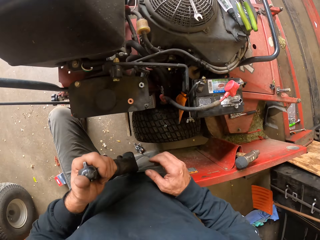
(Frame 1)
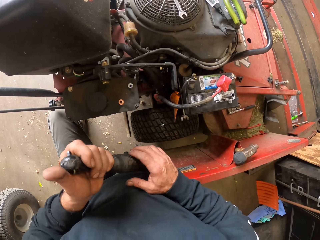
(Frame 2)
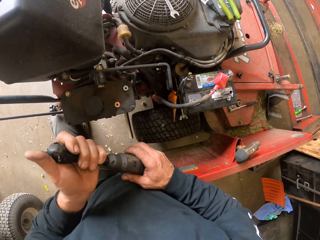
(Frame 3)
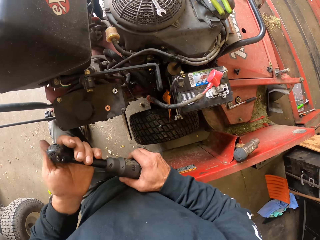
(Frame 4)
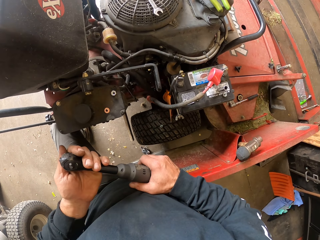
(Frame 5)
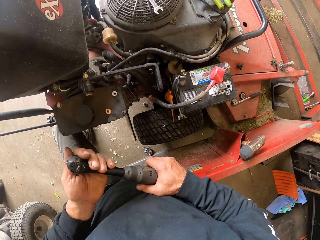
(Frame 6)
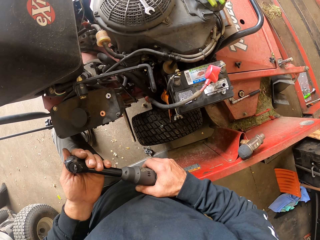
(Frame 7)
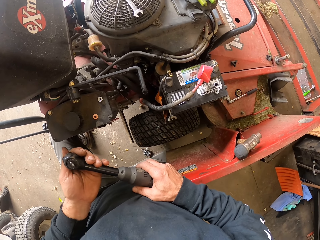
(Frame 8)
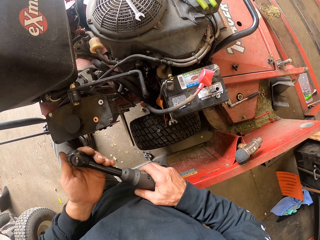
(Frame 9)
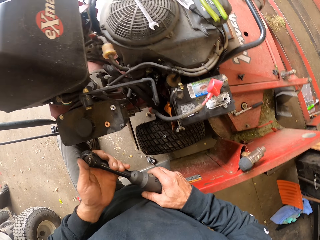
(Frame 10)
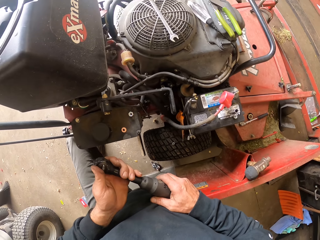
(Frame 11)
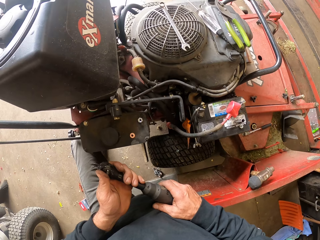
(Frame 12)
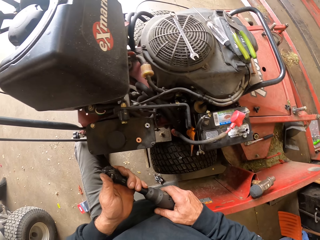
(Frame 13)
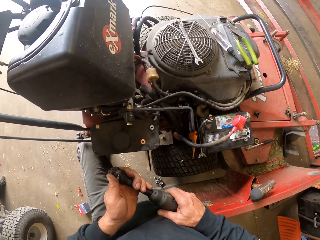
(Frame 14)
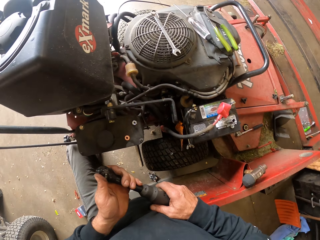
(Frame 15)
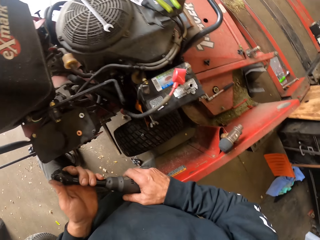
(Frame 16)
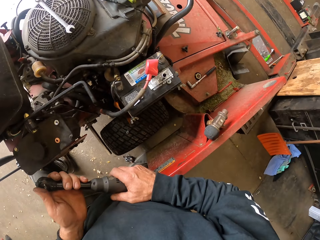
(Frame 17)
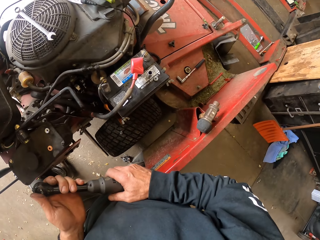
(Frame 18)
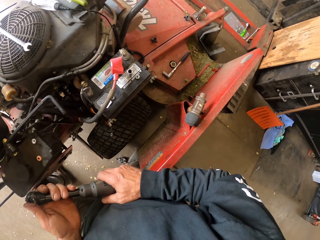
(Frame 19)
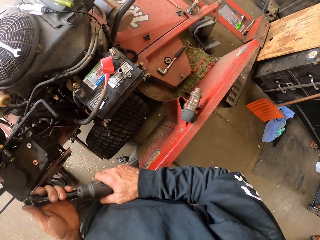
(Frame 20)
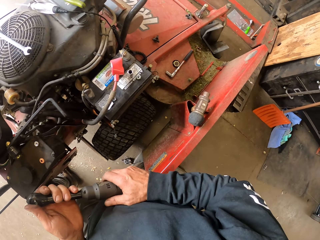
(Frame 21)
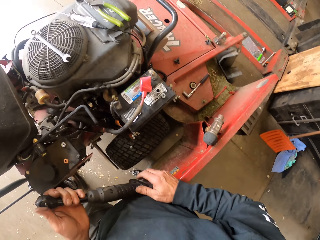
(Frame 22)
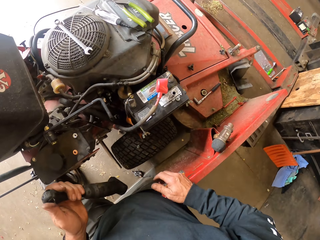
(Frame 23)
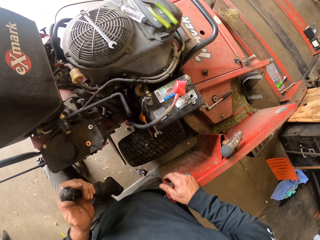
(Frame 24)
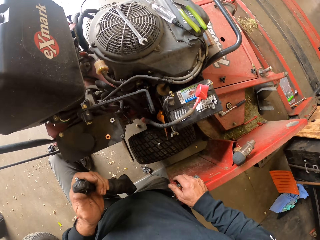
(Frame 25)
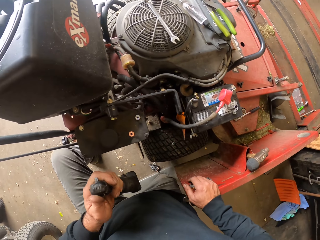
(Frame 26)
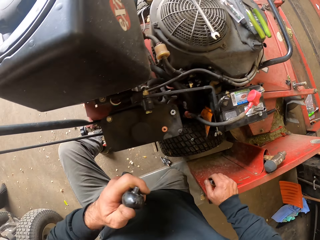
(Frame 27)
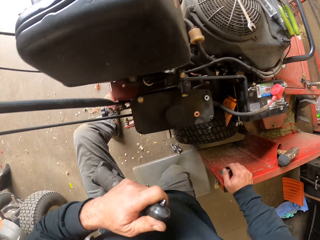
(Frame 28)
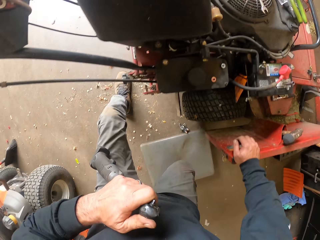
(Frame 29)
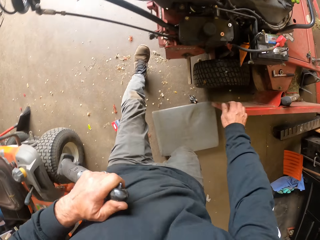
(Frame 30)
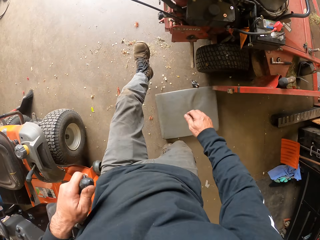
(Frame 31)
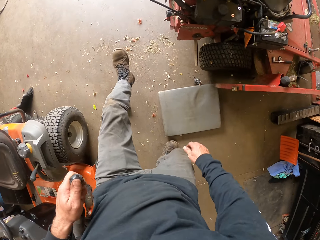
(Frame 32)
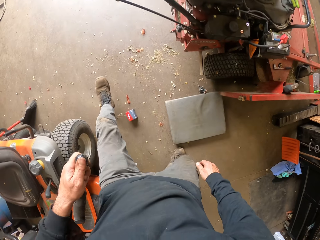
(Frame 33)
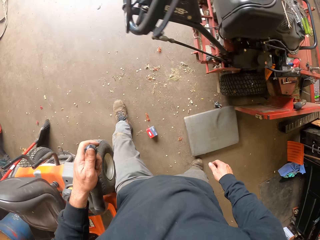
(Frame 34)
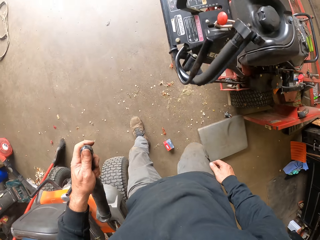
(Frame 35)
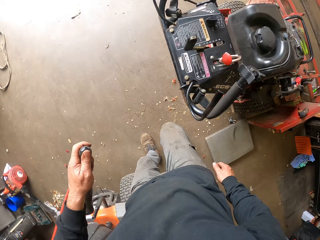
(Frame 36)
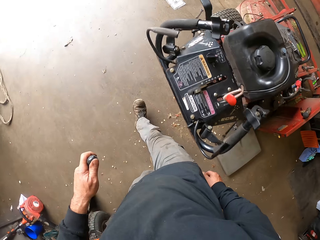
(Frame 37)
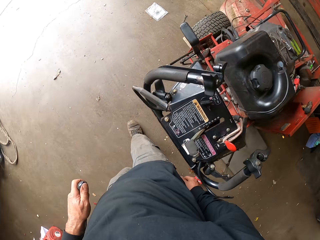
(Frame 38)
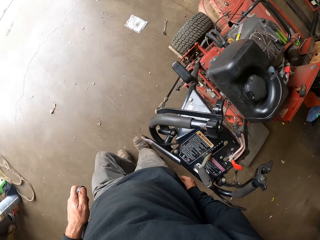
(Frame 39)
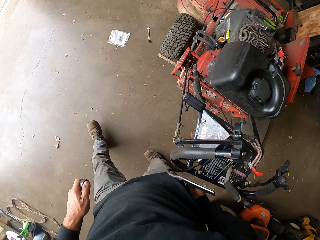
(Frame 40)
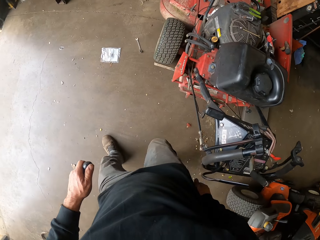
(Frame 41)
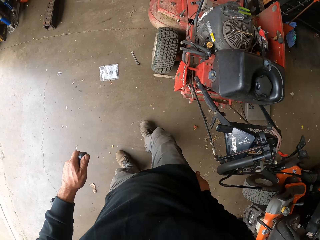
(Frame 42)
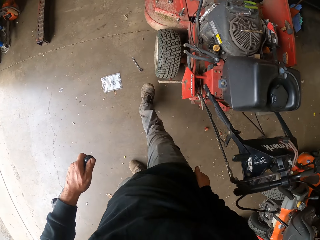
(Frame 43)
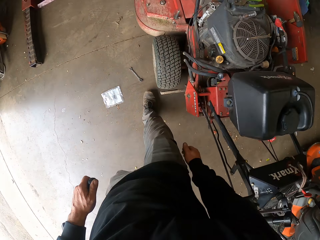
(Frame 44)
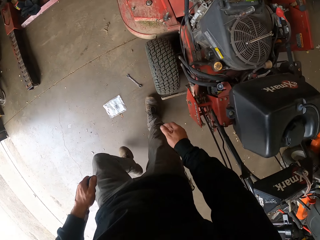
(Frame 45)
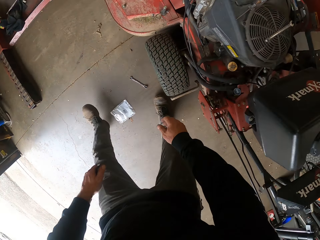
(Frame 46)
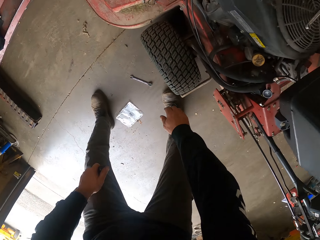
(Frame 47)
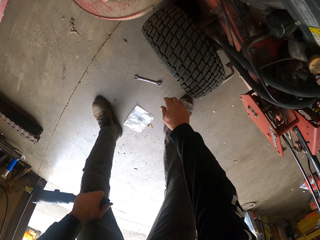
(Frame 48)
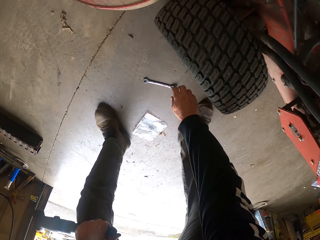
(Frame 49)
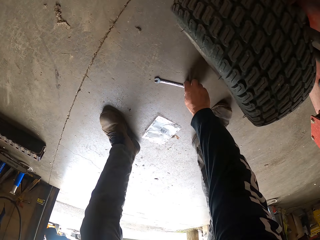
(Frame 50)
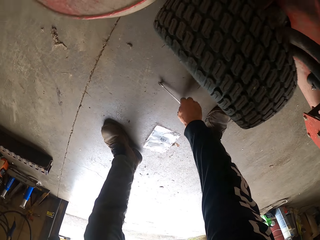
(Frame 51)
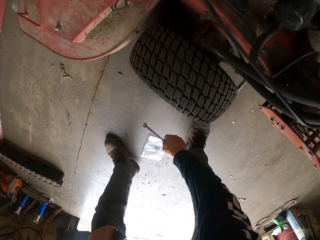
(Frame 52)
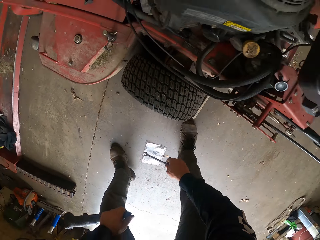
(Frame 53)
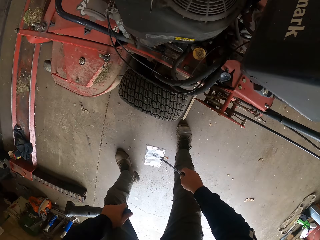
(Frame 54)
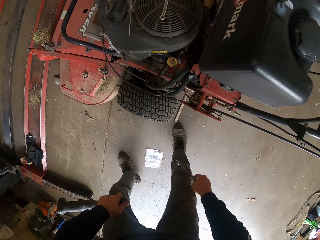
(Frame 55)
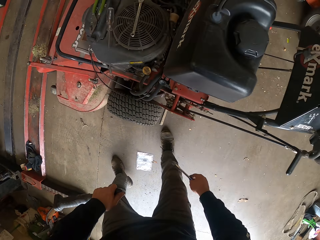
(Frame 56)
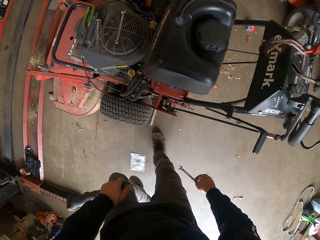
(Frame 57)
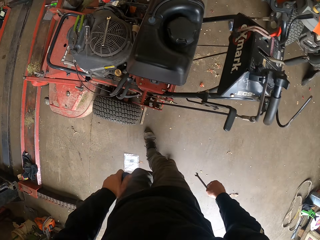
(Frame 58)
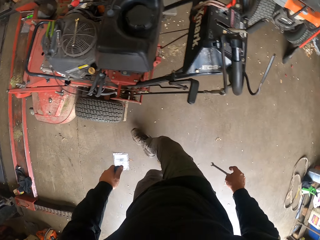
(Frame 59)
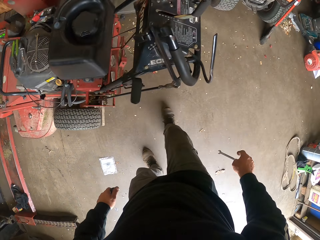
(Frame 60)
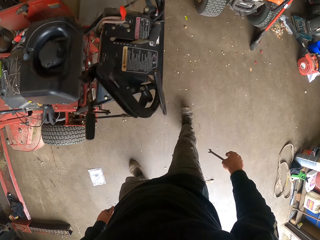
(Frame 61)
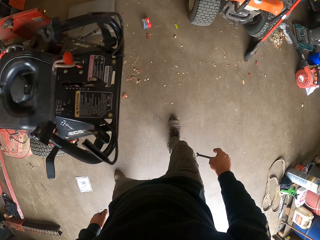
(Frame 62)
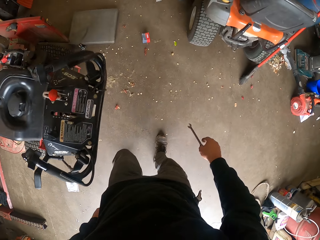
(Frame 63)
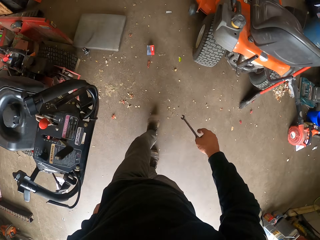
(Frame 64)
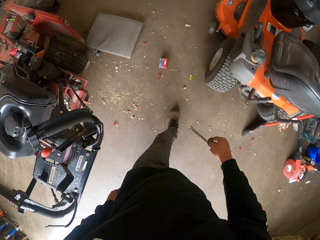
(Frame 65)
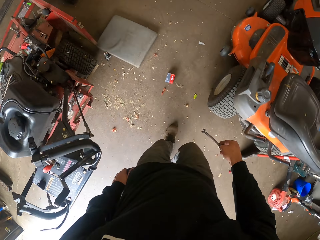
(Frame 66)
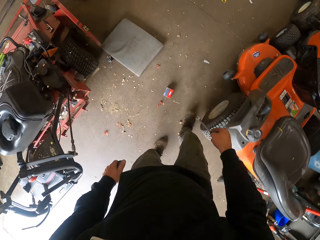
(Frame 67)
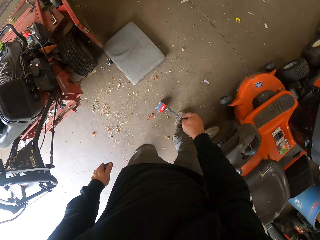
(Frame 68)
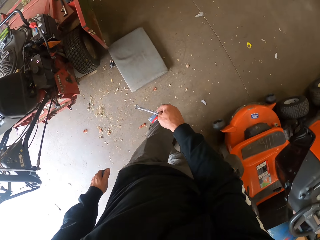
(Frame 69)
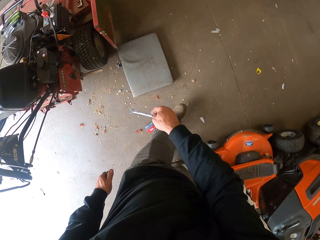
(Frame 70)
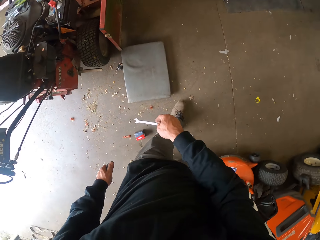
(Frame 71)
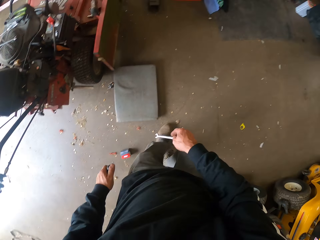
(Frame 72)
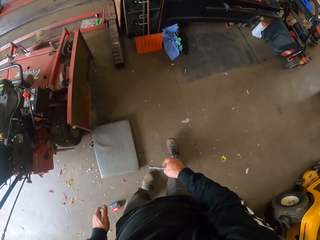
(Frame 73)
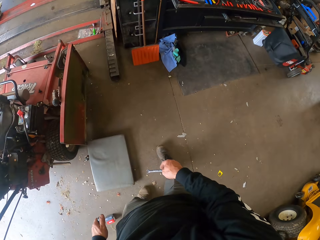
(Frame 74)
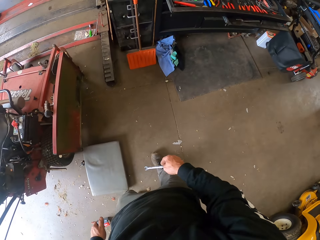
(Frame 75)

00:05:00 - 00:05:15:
The camera wearer holds the spare parts with both hands. They stand up in the workshop, walk around in the workshop and pick up a spanner. They walk around the machine.

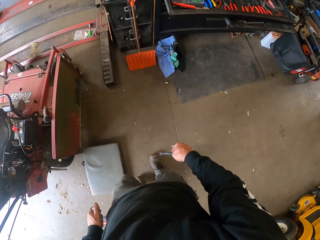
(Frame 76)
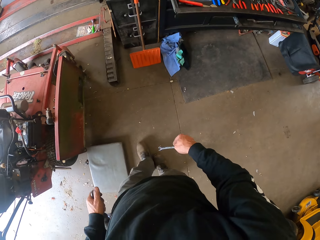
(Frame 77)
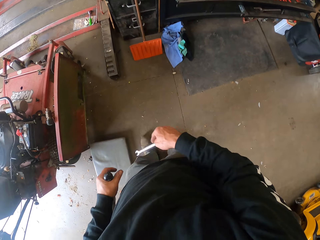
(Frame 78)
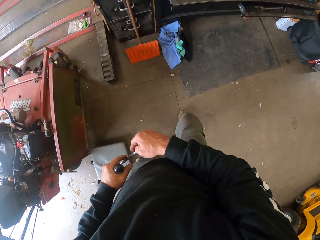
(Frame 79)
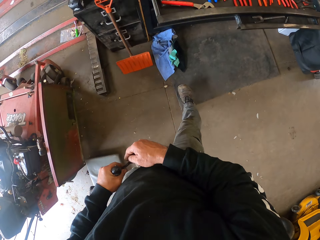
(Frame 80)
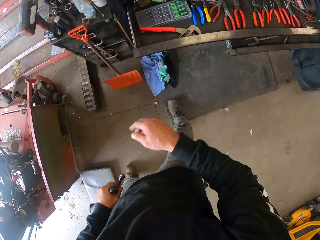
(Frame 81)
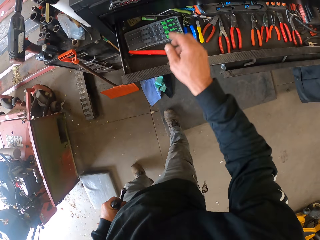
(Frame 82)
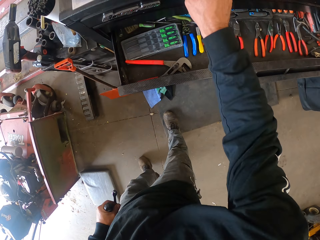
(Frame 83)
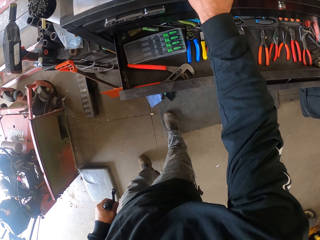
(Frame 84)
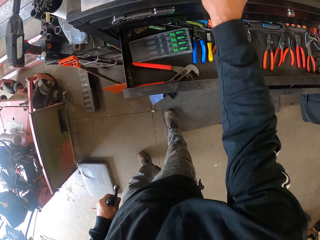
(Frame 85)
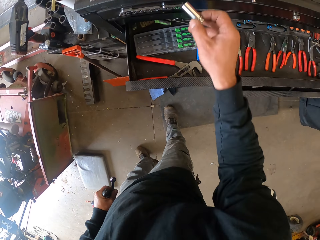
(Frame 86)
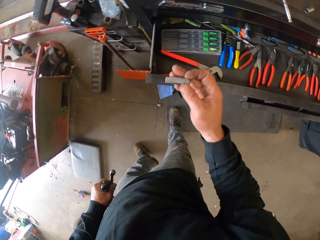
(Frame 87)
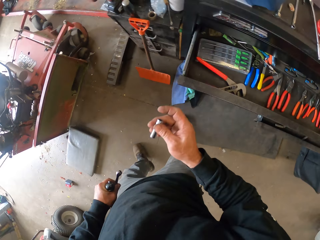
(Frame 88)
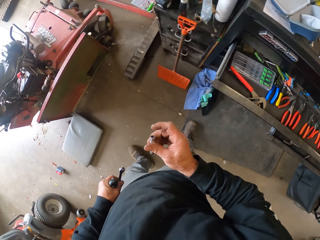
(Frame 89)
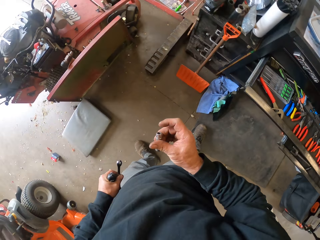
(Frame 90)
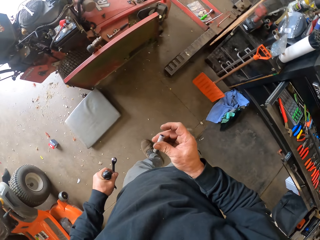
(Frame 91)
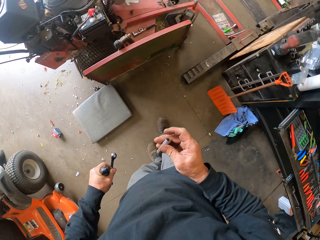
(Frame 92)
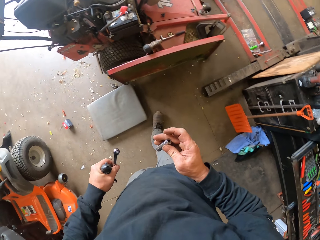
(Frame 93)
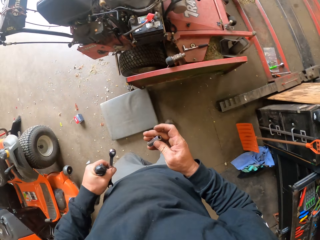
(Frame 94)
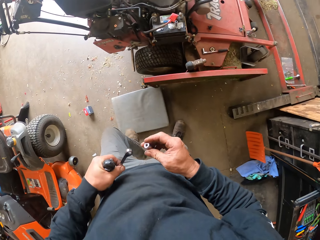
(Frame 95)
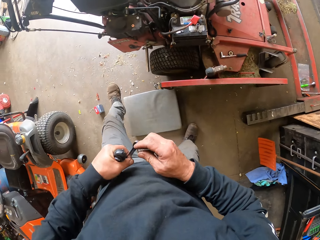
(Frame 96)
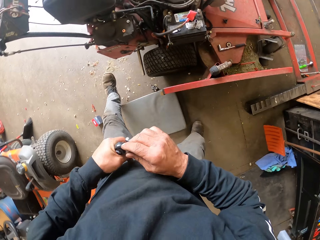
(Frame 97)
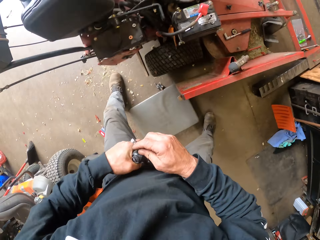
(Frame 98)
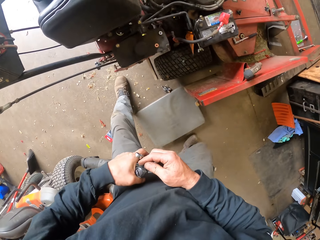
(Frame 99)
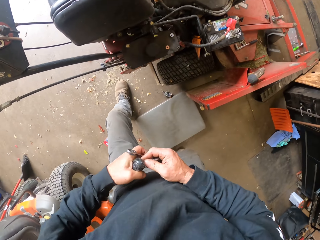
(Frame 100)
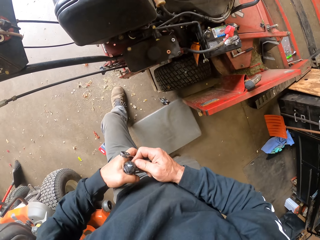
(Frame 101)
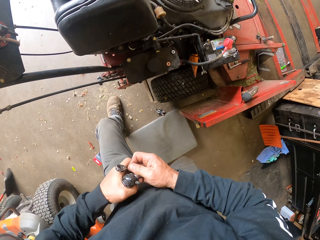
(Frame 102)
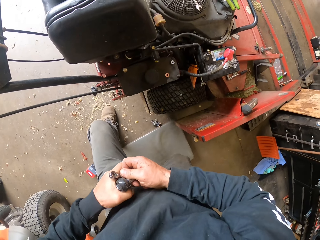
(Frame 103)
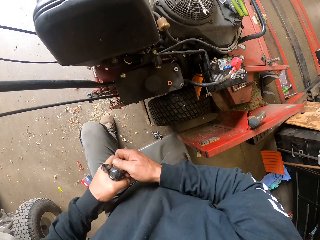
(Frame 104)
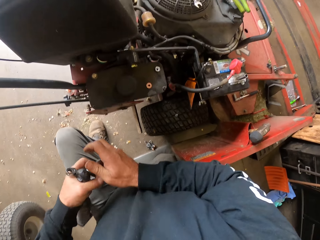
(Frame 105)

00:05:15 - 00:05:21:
The camera wearer picks up a wrench socket. They hold the spare part. They kneel down beside the machine.
